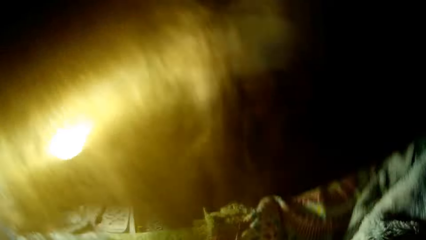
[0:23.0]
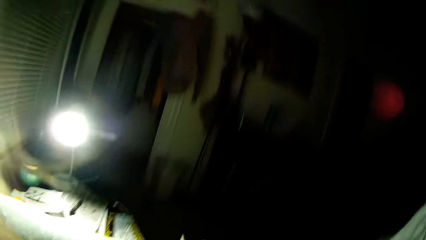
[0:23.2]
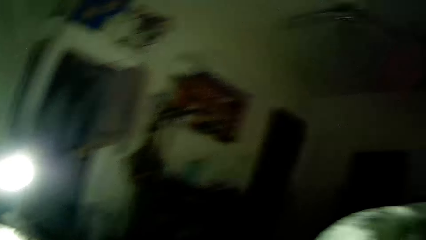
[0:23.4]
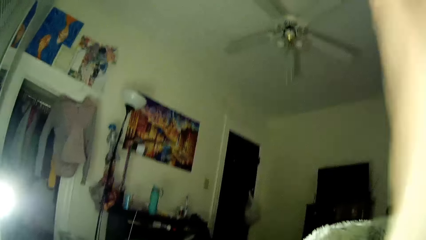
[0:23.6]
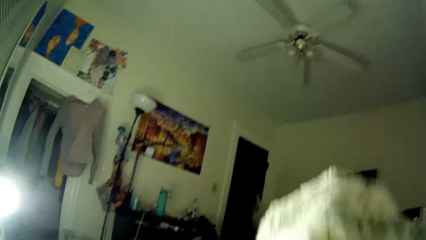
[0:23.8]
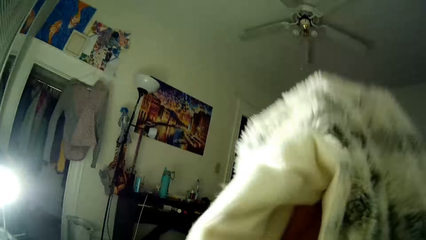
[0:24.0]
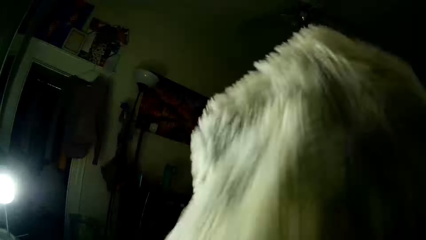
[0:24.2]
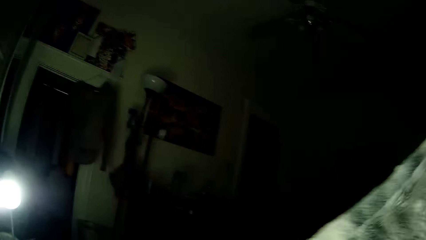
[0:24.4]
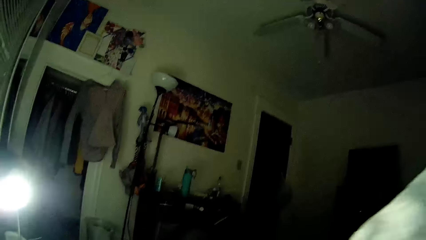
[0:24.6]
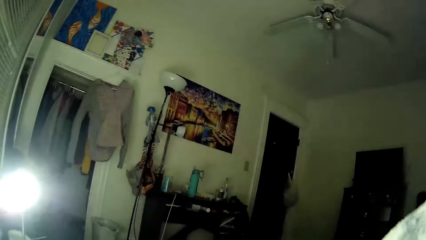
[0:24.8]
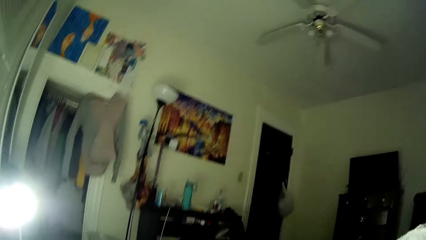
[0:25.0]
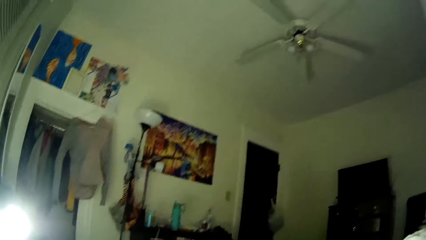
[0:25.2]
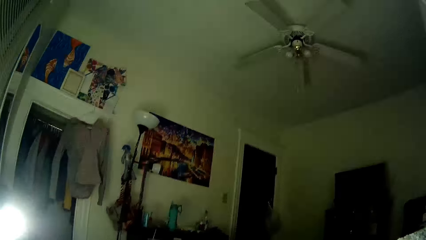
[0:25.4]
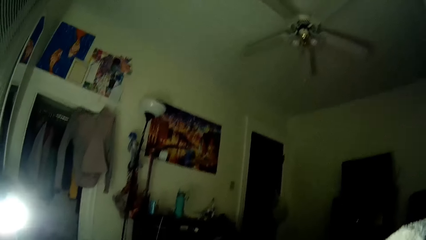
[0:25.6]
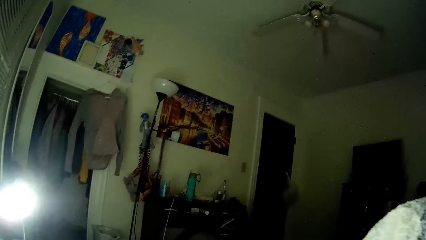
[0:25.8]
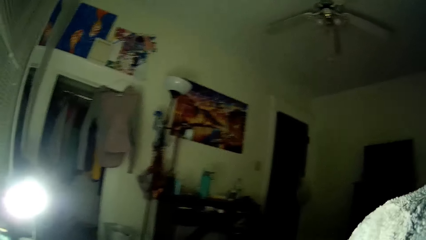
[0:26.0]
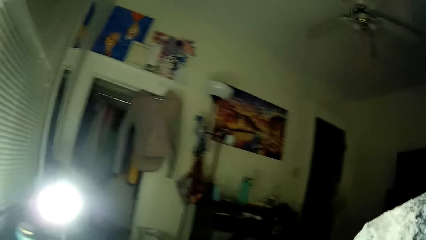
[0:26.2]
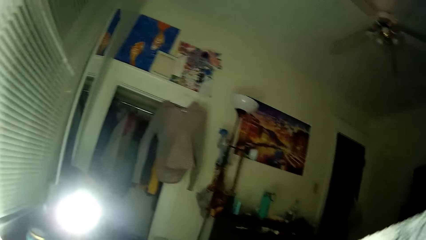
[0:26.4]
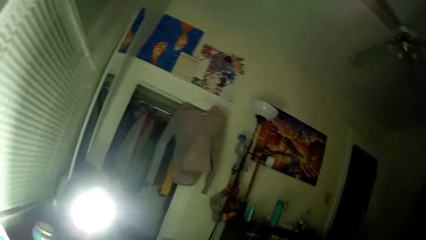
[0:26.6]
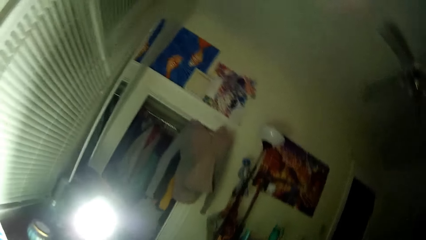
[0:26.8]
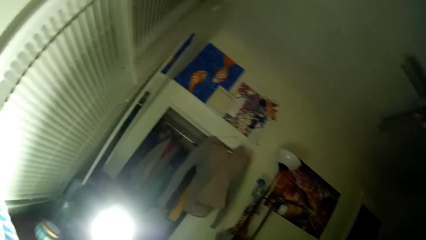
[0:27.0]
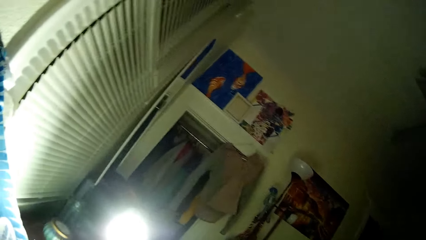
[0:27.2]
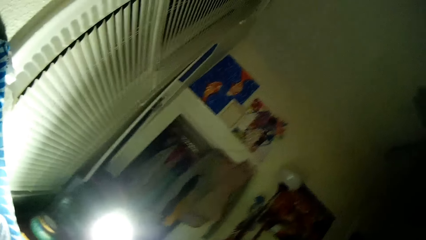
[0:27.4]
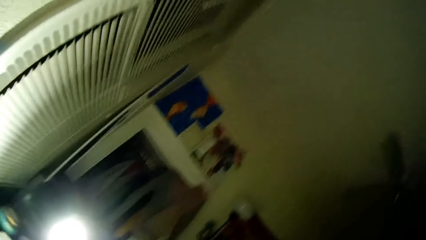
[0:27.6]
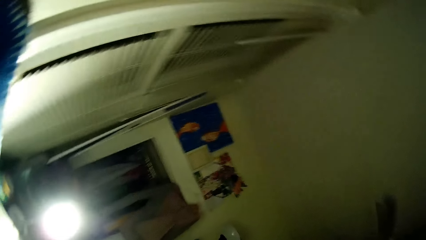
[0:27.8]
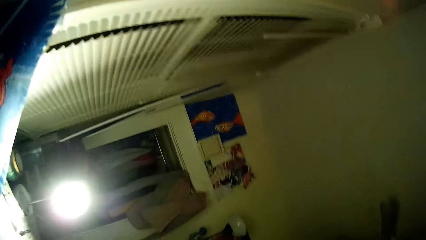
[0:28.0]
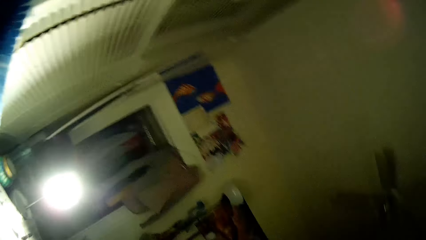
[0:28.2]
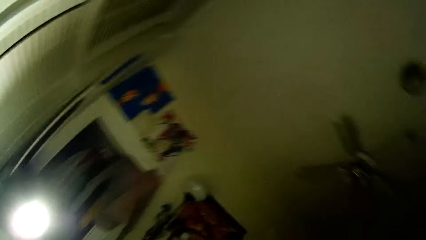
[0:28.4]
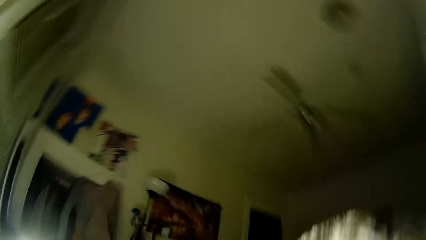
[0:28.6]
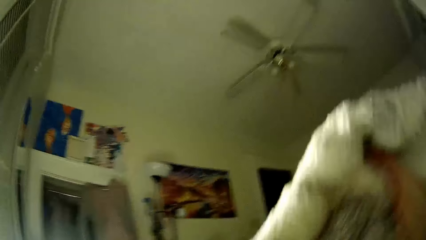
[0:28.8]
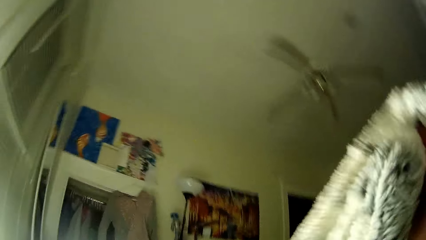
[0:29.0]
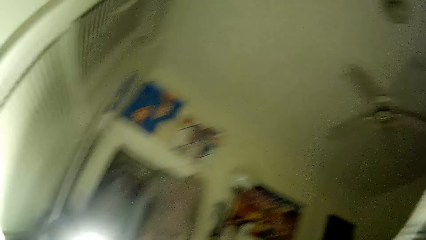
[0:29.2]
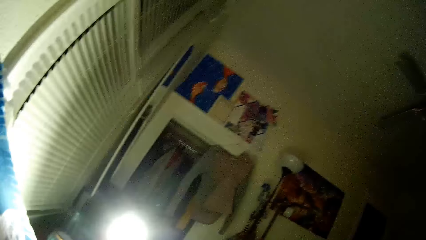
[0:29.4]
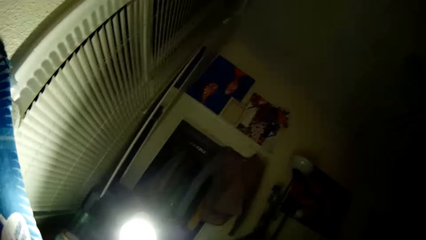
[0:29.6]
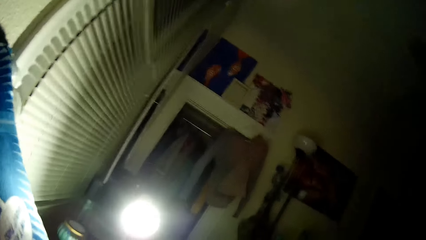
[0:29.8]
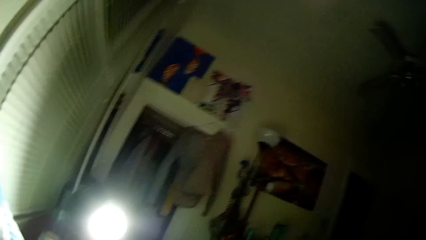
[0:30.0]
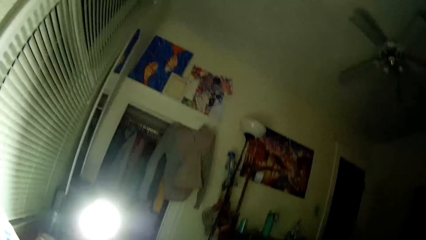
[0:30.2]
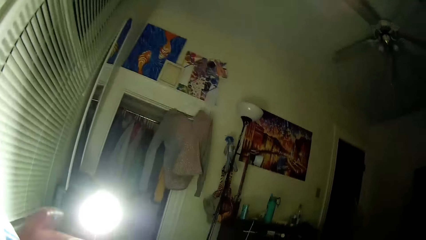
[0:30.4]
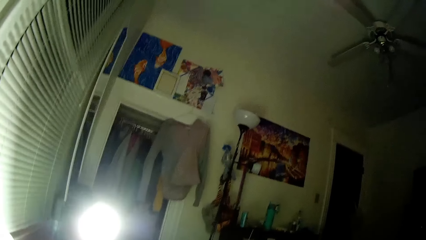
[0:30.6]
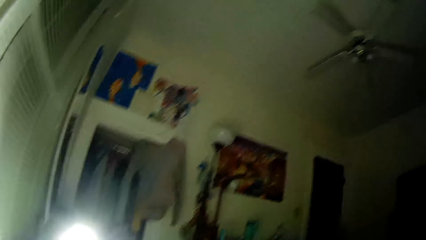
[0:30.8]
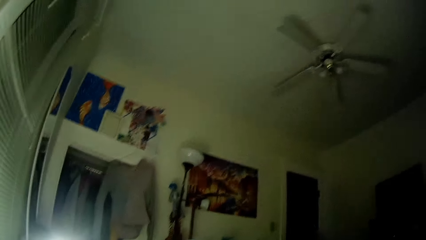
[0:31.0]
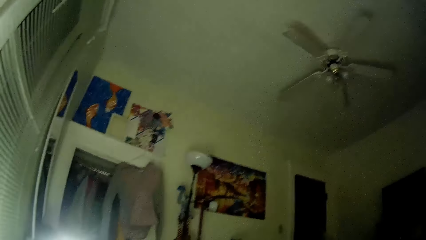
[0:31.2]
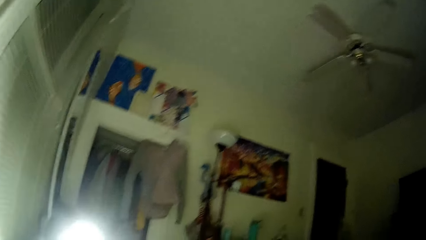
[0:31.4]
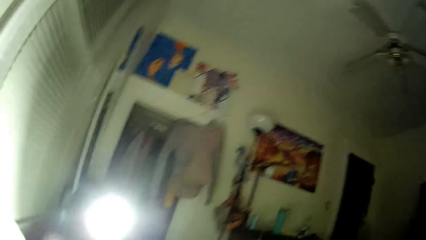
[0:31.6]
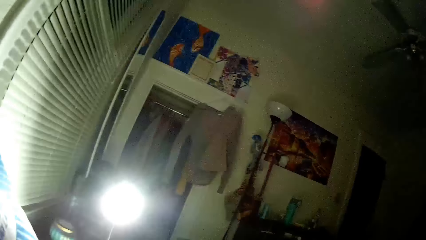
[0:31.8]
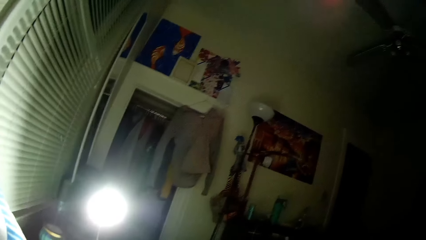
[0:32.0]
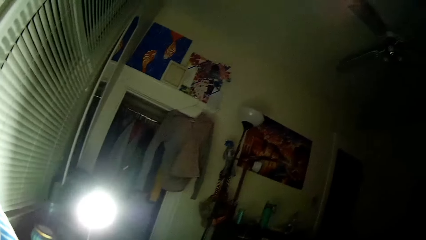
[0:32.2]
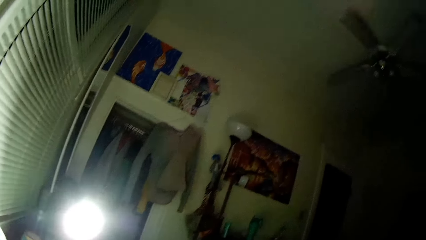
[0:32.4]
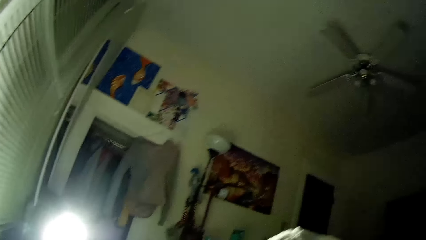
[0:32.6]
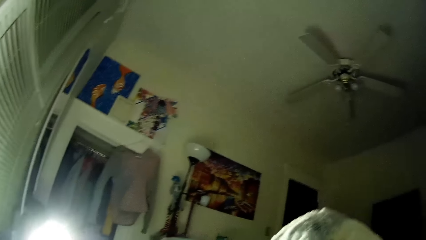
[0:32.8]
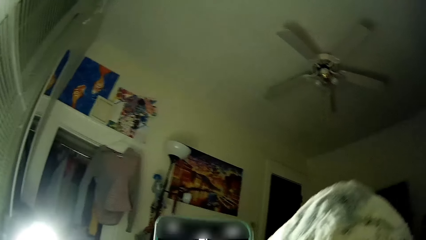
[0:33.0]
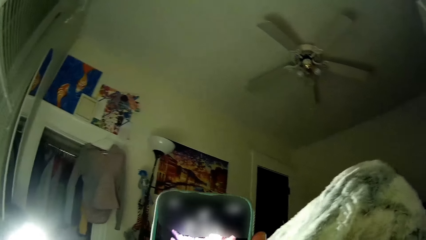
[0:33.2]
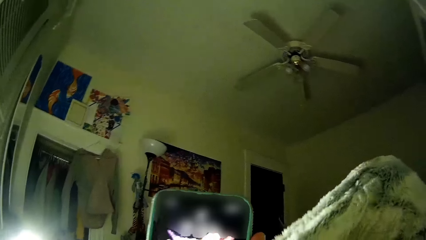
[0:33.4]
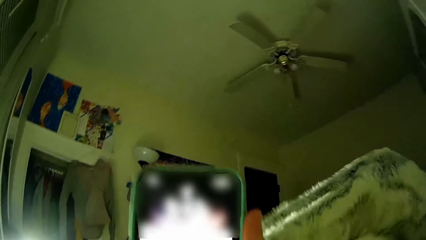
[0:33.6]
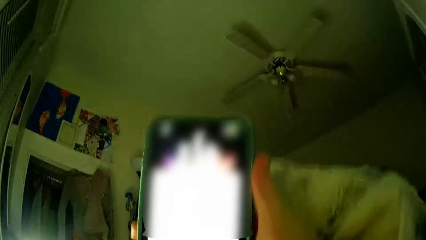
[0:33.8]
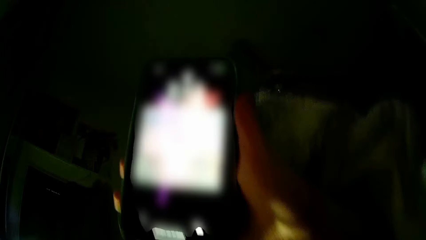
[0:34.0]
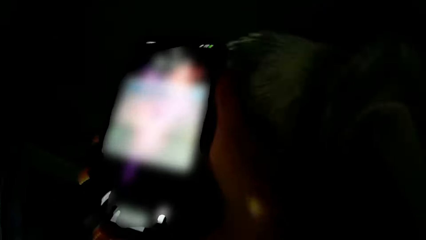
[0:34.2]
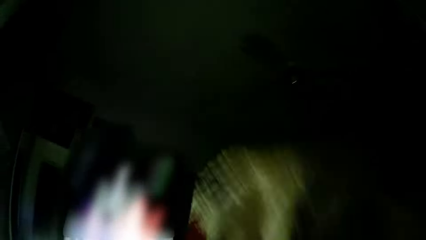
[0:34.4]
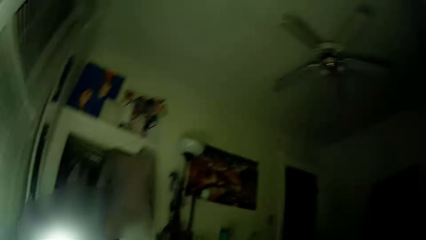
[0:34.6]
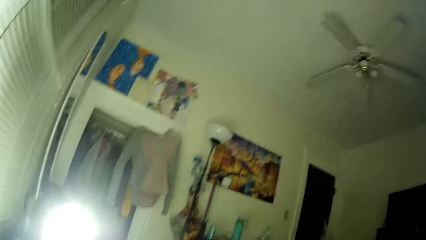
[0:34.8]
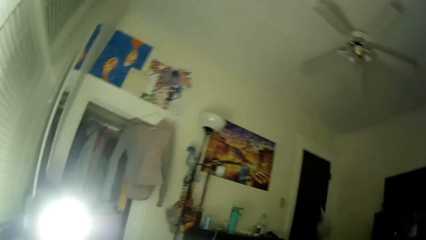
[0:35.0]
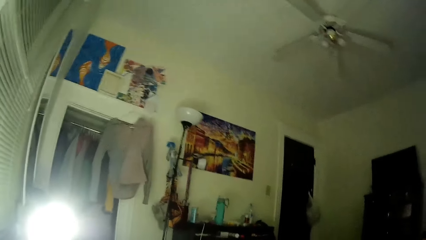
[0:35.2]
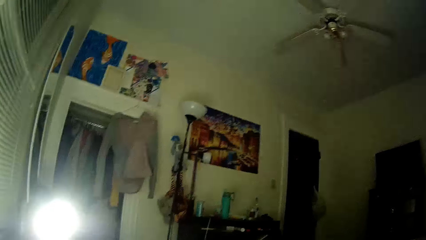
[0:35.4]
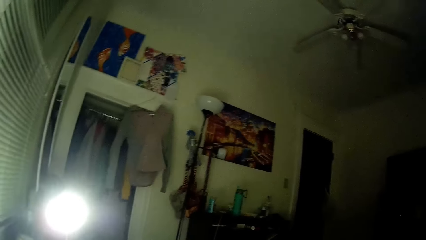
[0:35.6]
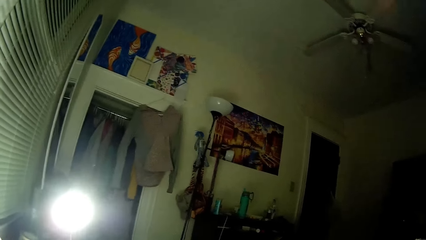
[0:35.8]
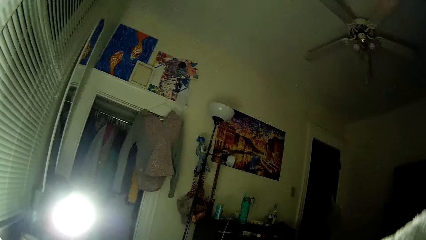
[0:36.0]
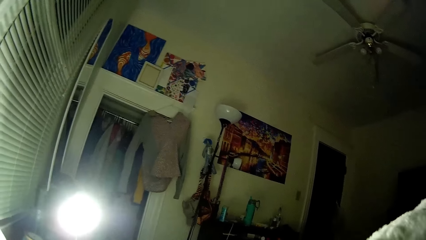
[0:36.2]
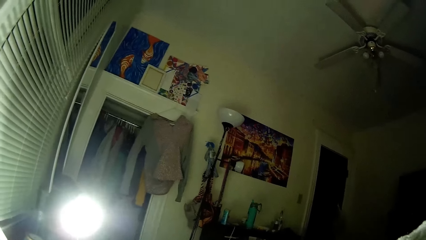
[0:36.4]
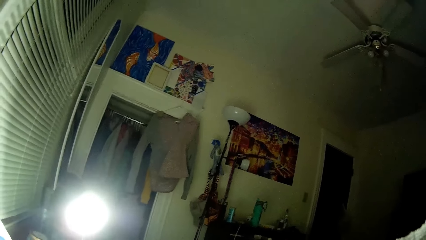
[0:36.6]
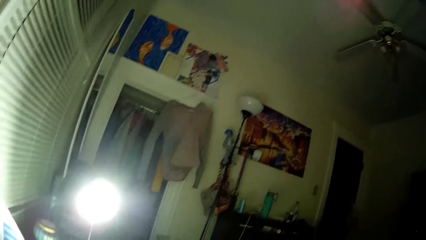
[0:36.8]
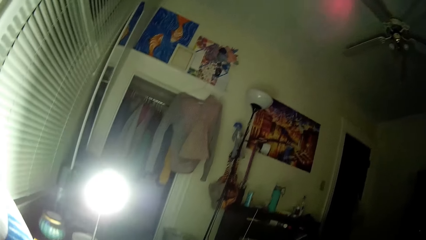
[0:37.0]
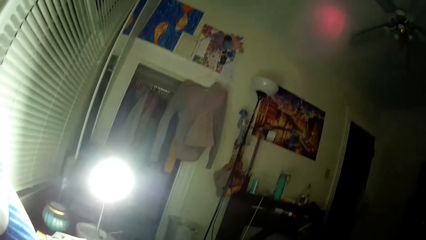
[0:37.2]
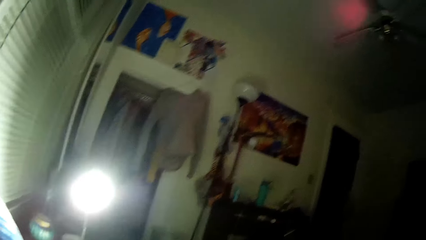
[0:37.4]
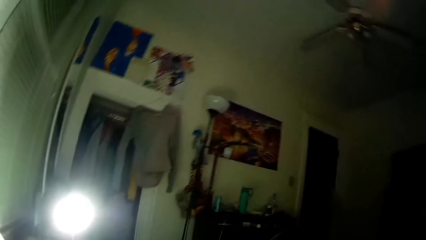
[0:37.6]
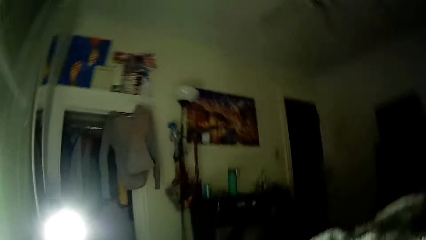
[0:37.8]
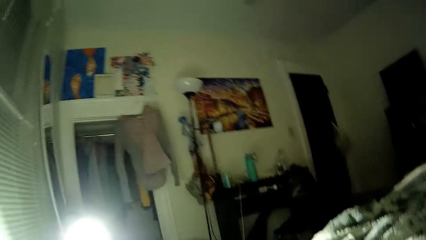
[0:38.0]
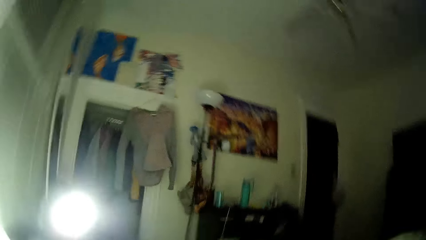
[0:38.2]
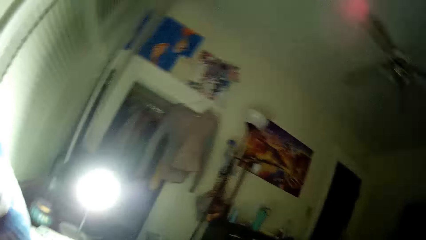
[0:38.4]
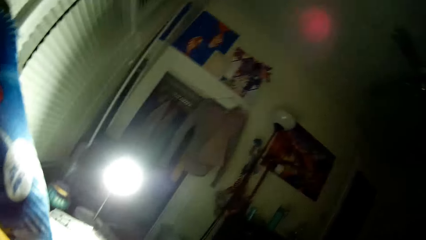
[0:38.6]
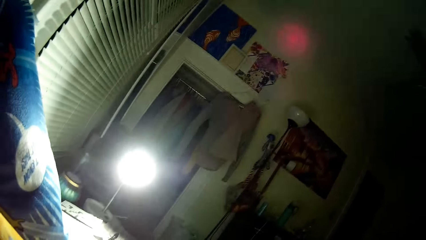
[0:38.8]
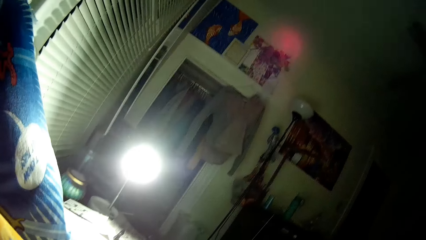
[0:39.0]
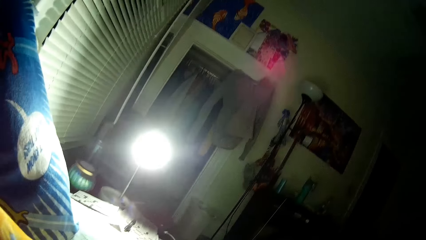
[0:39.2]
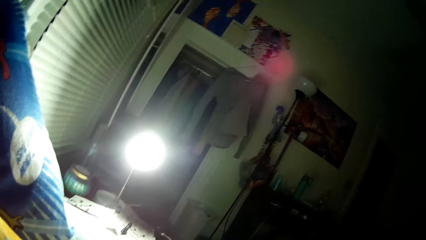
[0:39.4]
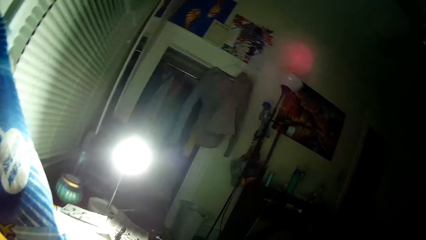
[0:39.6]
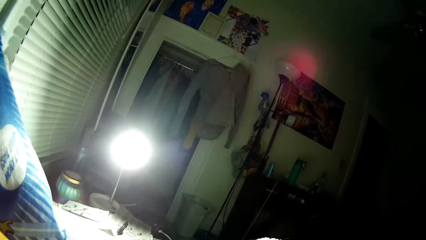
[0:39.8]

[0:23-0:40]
The camera wearer adjusts the blanket with both hands. She looks at the phone. She holds the phone in her left hand. She raises the blanket with both hands. She looks at the room.
